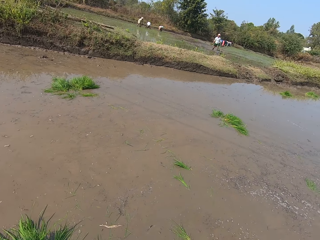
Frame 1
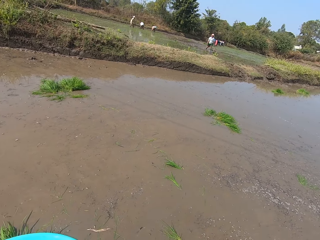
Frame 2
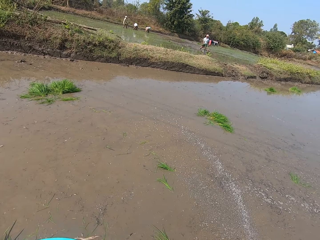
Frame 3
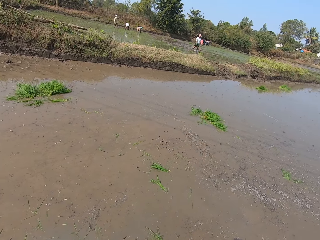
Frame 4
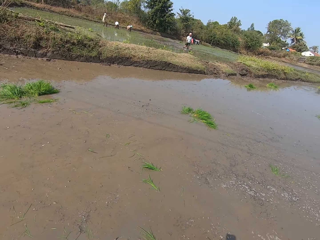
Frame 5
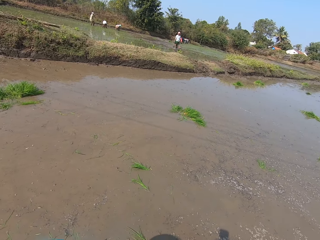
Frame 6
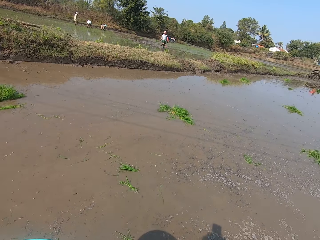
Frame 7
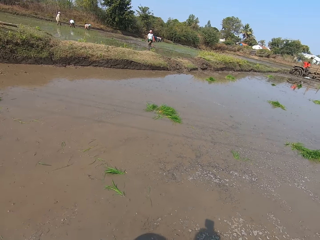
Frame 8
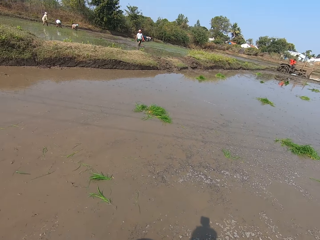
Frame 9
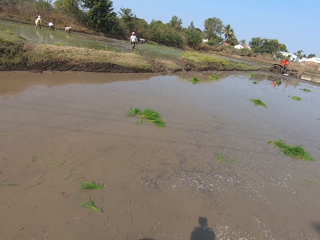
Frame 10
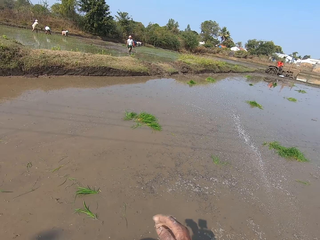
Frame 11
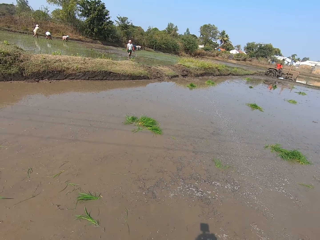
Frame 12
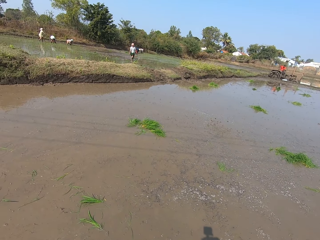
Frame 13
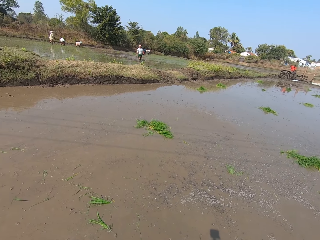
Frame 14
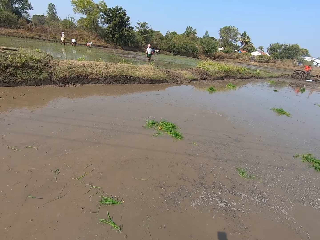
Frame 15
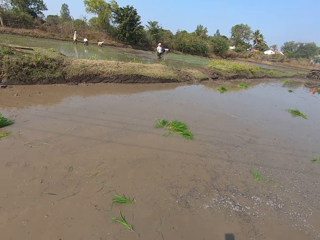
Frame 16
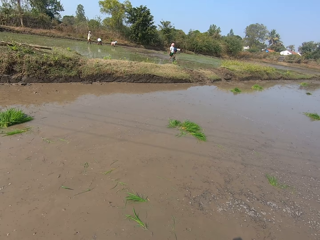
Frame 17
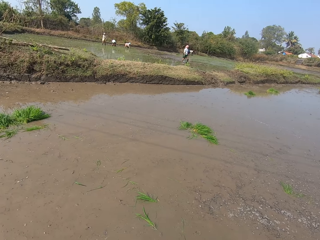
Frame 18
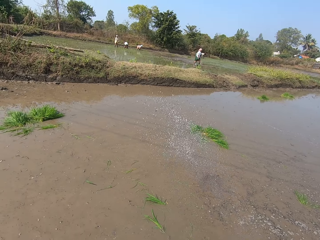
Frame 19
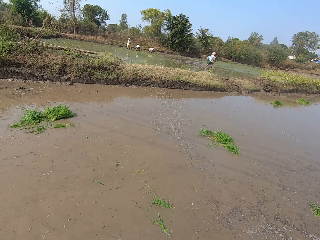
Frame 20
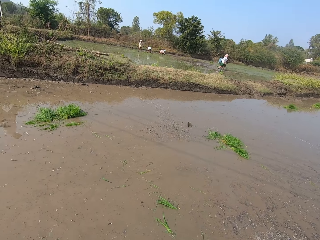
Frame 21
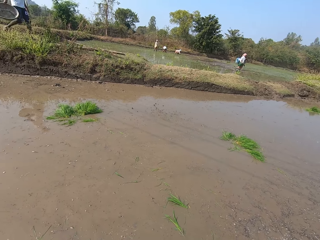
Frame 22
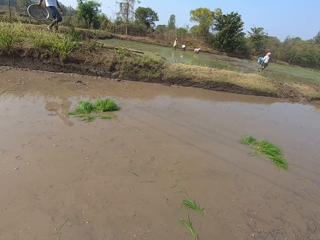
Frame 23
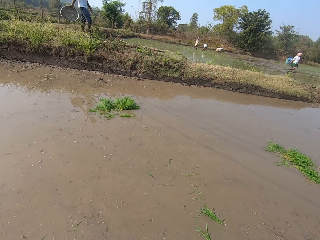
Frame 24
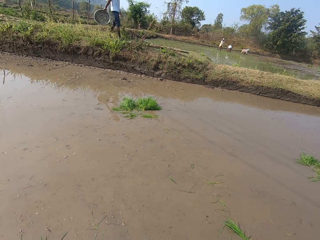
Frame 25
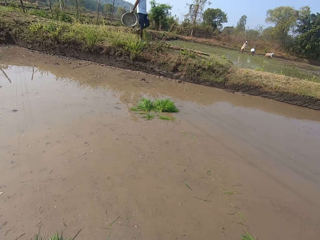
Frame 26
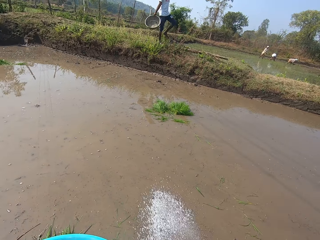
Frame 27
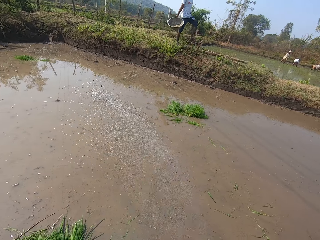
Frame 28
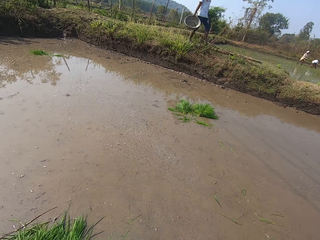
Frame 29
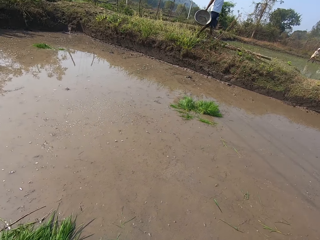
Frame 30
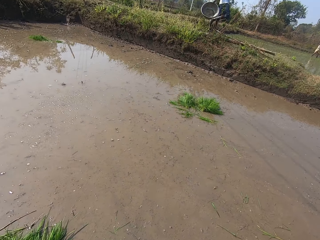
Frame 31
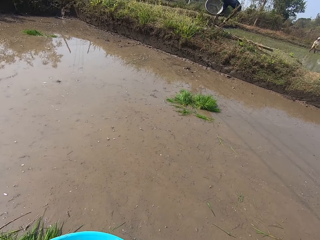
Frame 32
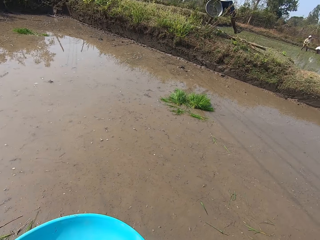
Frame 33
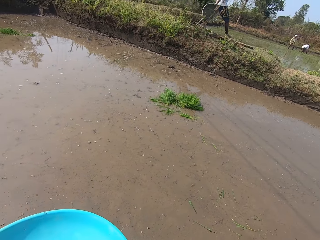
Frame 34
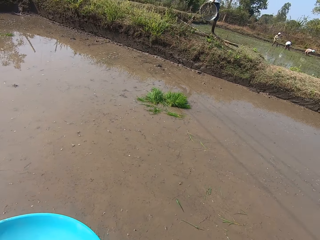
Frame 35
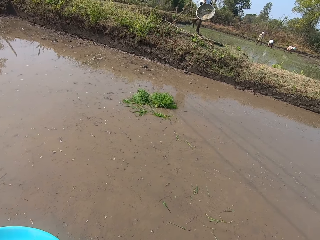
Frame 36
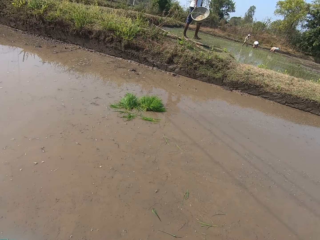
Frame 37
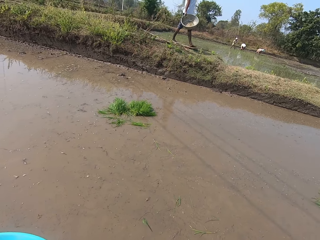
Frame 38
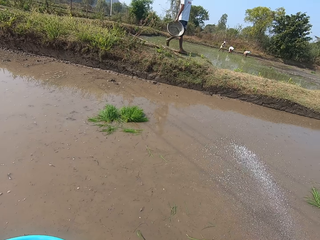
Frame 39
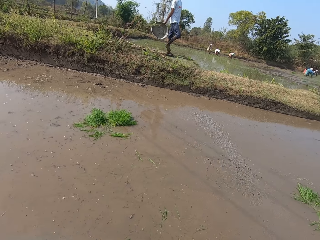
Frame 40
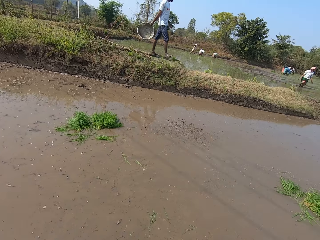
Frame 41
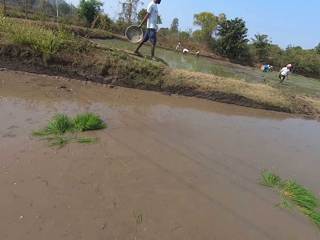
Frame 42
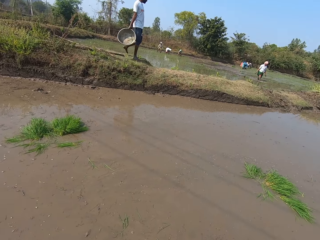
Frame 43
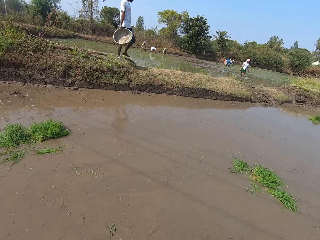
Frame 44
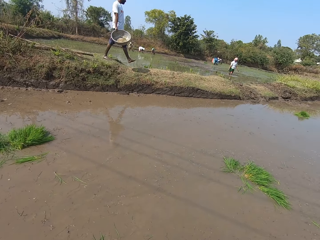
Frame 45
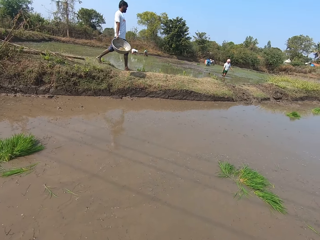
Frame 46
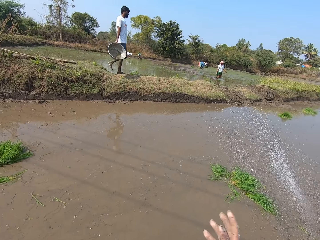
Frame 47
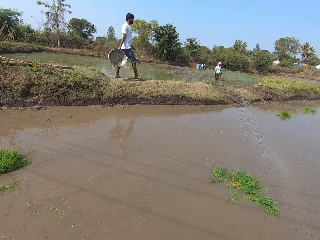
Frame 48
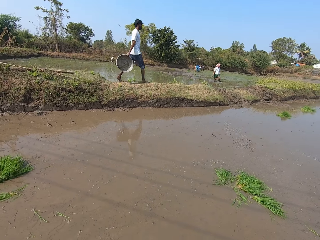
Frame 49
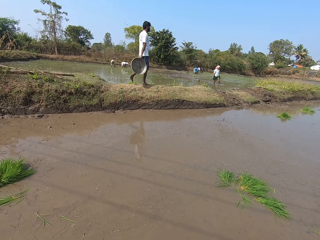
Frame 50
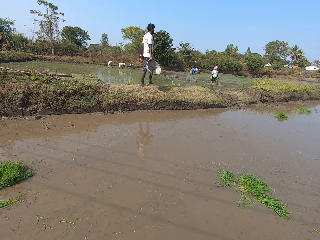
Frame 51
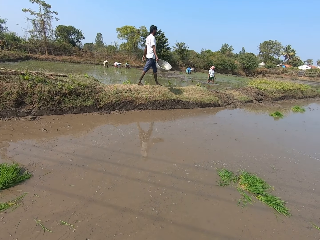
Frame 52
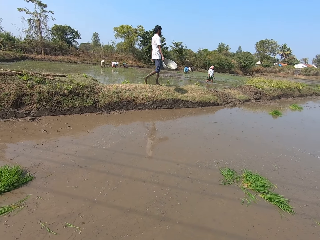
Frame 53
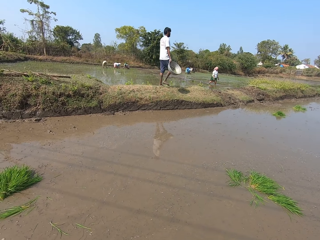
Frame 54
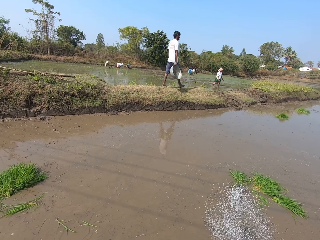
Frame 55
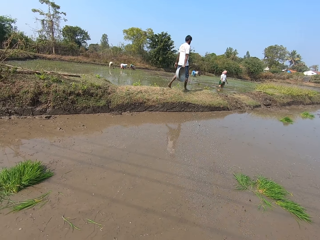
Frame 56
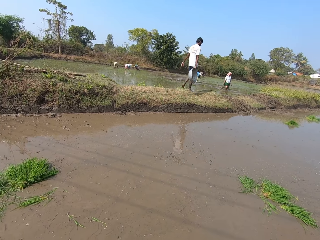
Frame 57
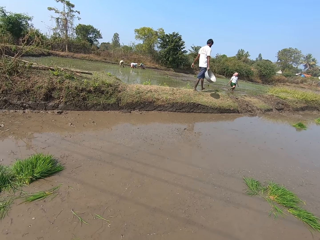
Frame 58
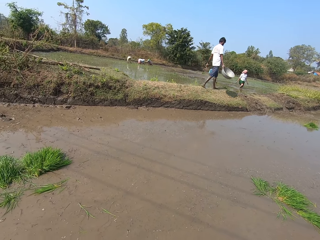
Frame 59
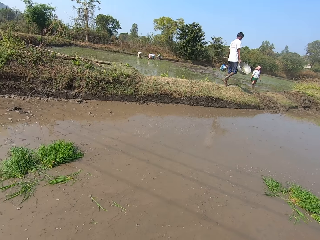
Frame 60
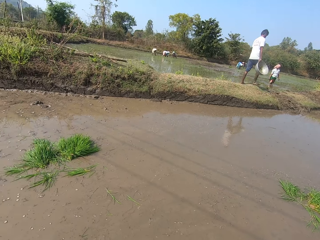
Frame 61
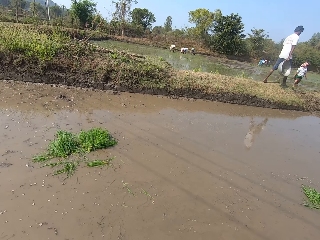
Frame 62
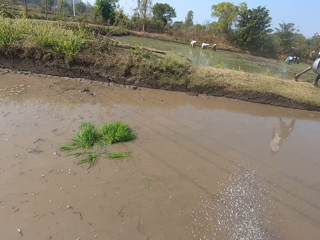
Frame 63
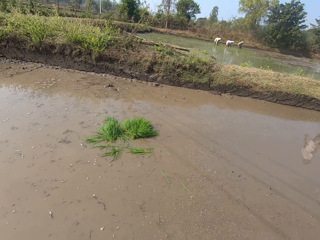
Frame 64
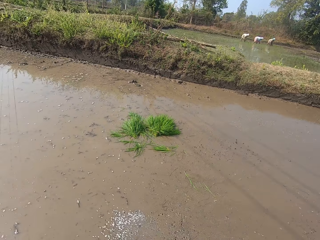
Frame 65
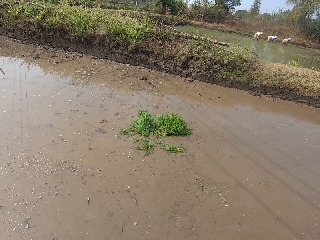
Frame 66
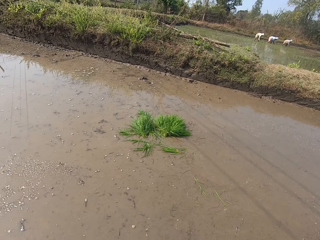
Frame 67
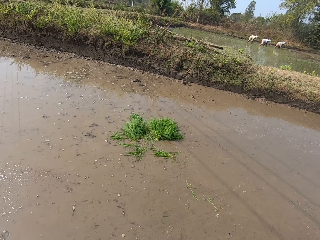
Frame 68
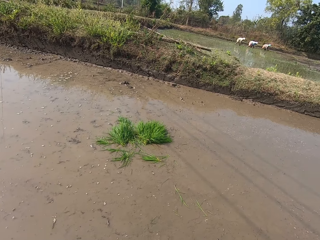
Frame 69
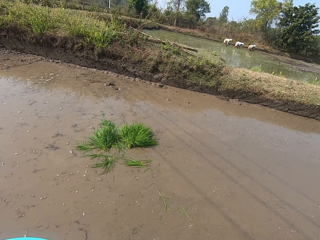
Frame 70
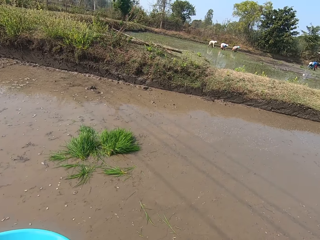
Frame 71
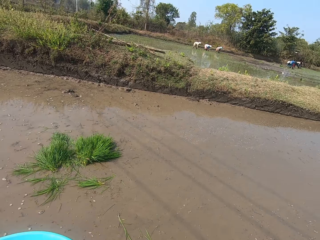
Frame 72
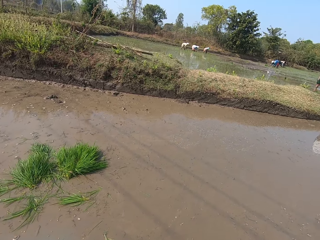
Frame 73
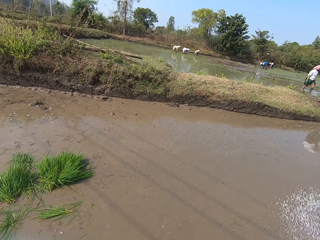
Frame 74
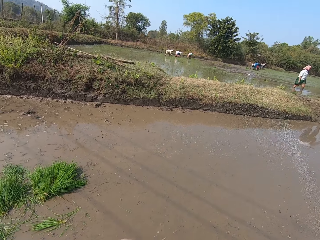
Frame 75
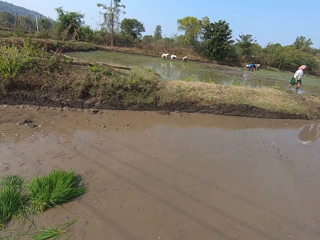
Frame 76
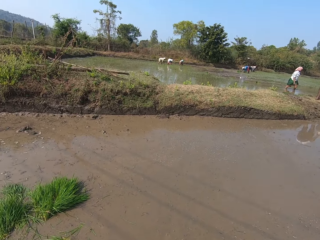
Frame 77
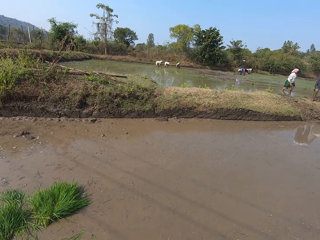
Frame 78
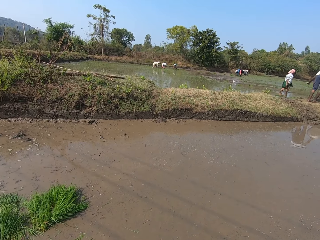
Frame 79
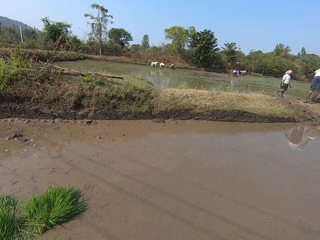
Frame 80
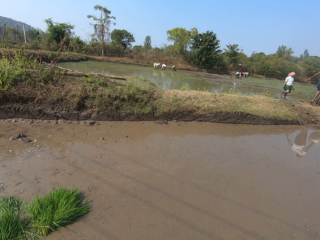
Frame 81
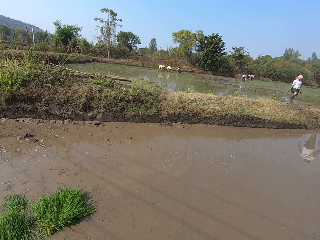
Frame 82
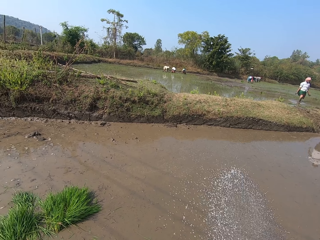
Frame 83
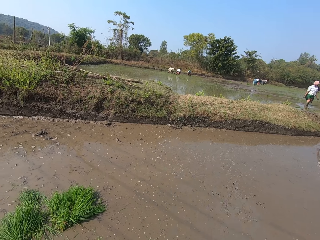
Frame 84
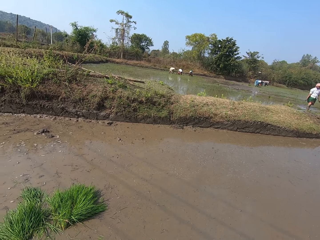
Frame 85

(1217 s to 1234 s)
The camera wearer throws something to the water. The man carries the tray with his right hand. The camera wearer looks around. They throw something to the water.

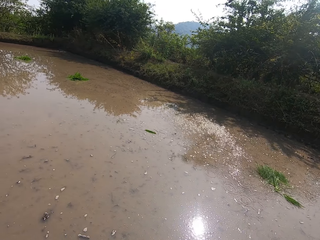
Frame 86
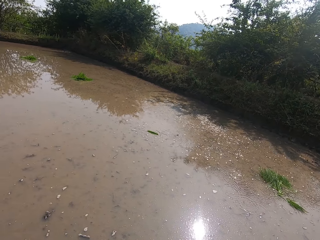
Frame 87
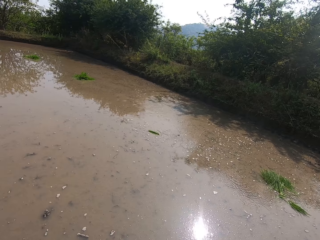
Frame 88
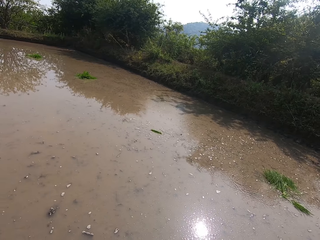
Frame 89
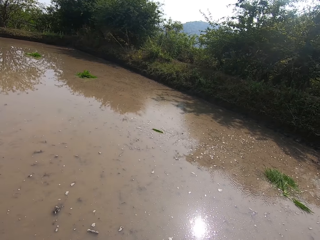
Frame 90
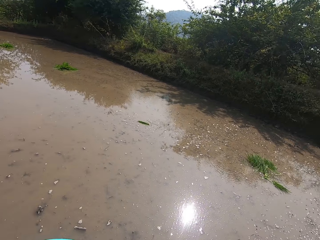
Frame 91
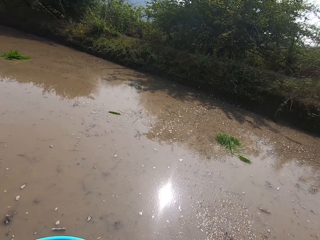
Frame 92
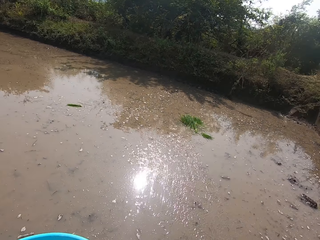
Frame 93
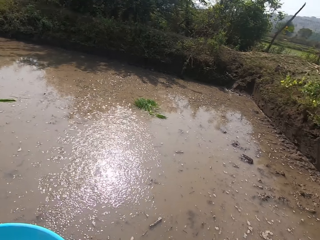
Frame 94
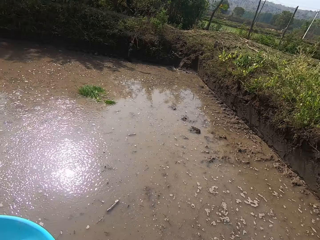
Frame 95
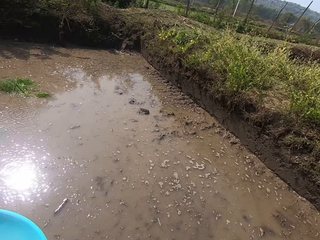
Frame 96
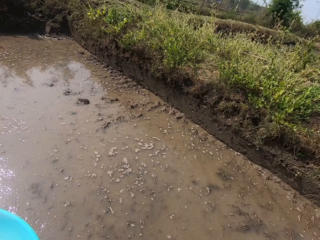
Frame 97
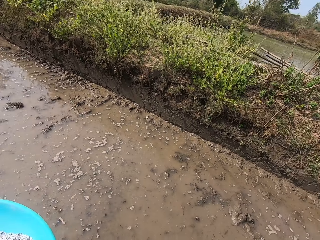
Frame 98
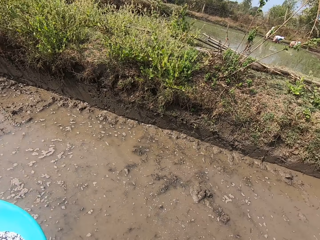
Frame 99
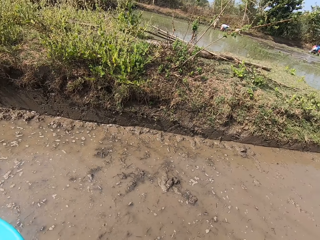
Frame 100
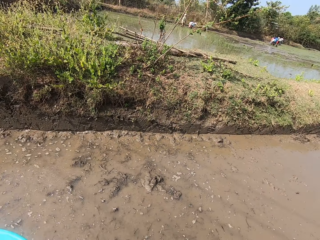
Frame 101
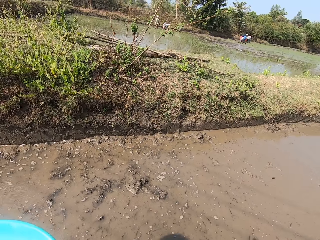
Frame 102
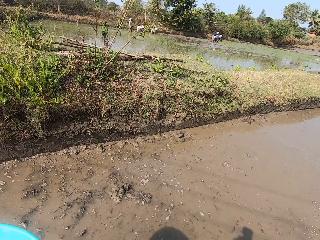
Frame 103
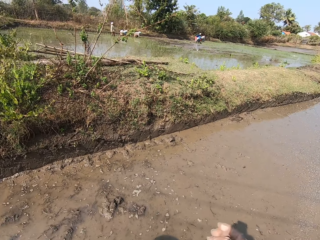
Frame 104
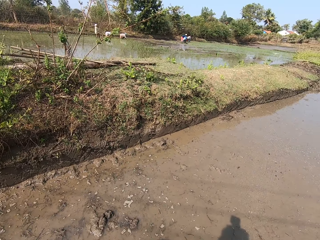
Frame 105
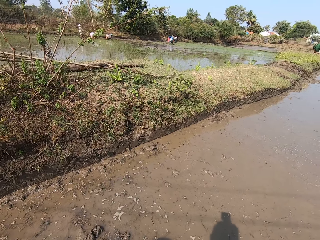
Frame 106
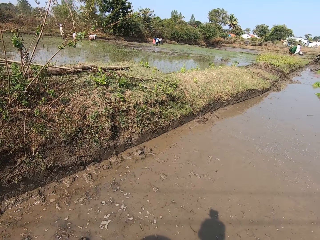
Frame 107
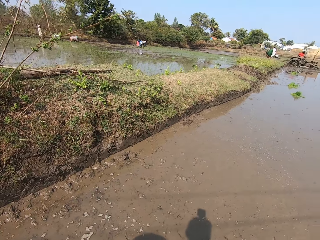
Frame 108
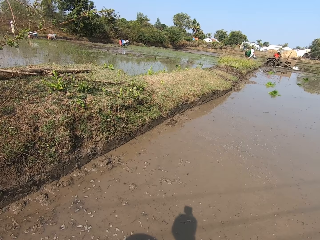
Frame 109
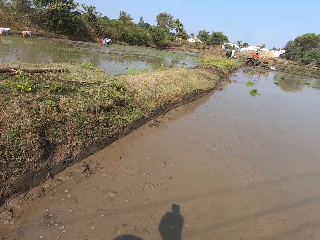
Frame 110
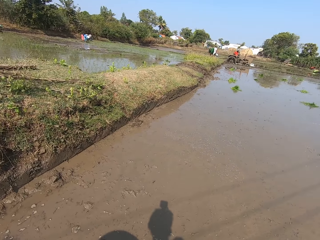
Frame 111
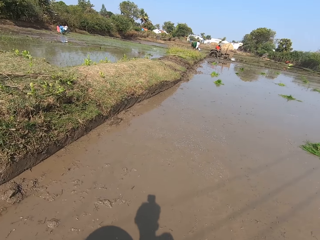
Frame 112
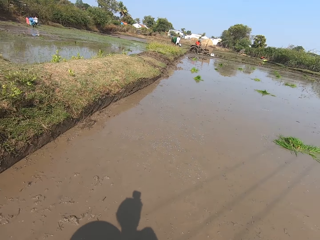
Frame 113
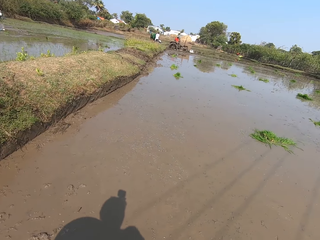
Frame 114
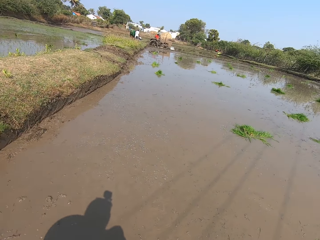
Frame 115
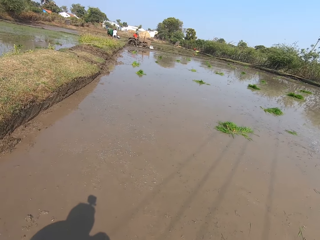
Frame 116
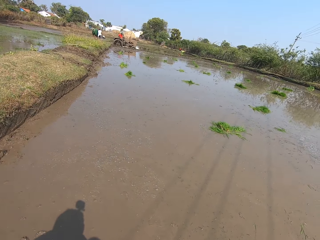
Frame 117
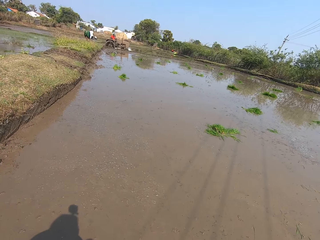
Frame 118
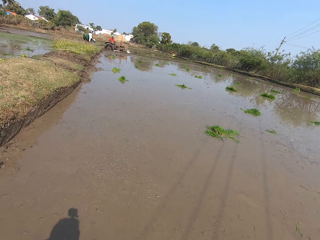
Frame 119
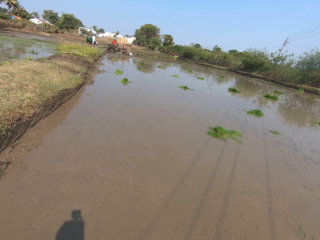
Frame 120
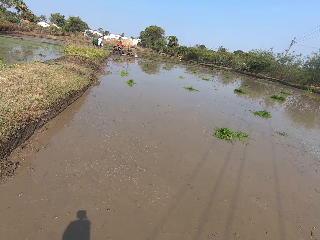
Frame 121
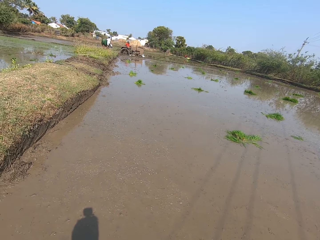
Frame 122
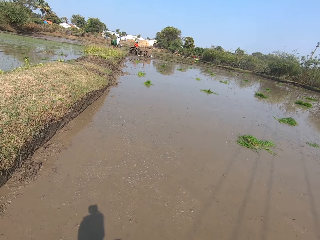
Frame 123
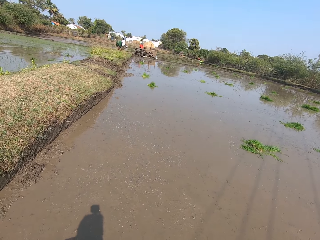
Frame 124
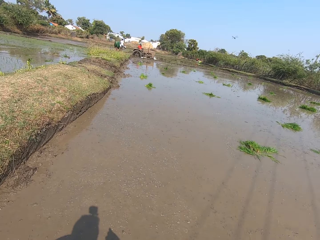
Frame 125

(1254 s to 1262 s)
The camera wearer looks around. They walk.
